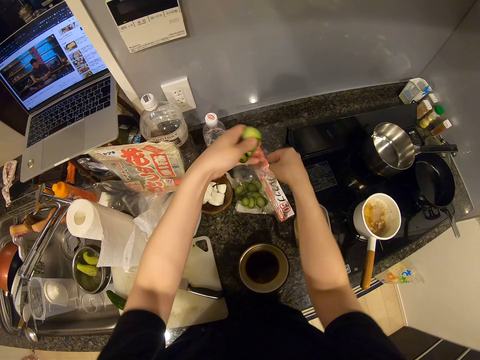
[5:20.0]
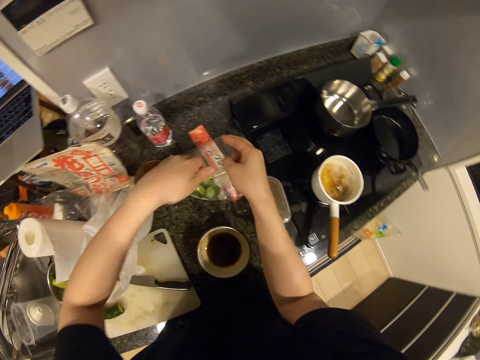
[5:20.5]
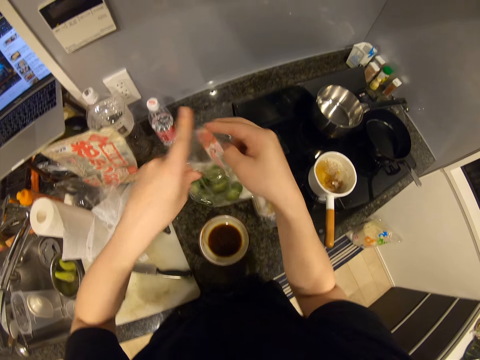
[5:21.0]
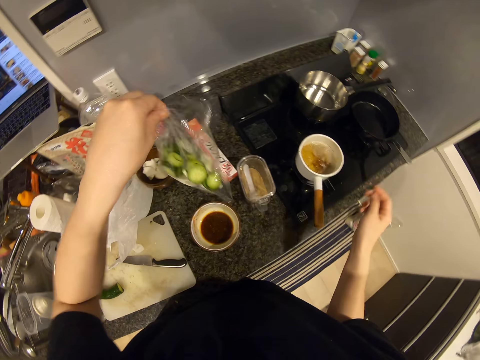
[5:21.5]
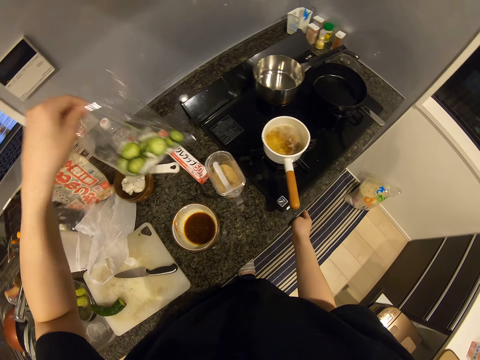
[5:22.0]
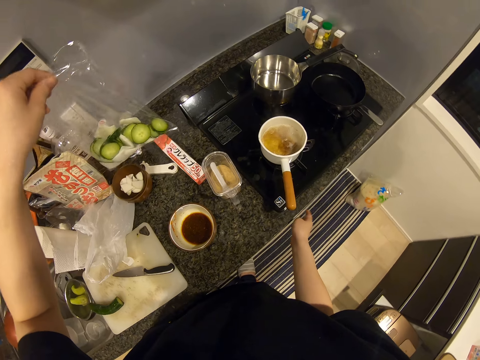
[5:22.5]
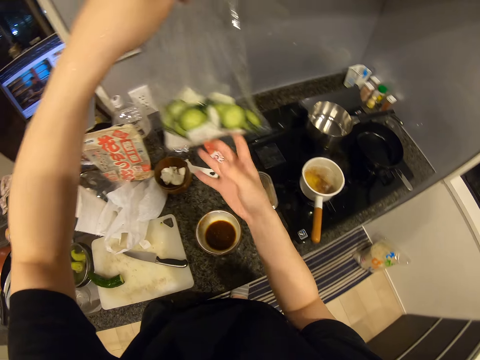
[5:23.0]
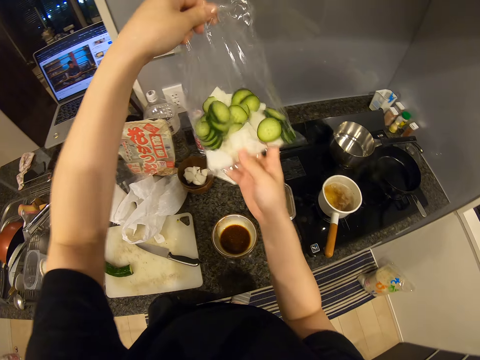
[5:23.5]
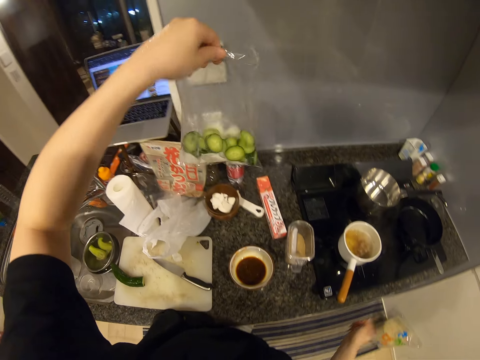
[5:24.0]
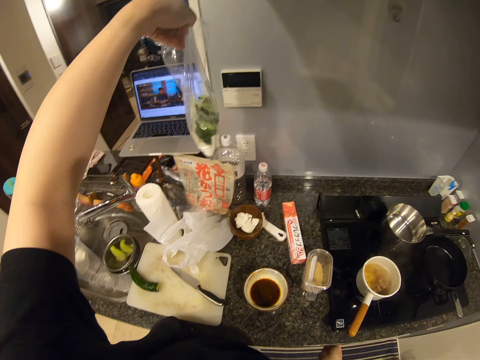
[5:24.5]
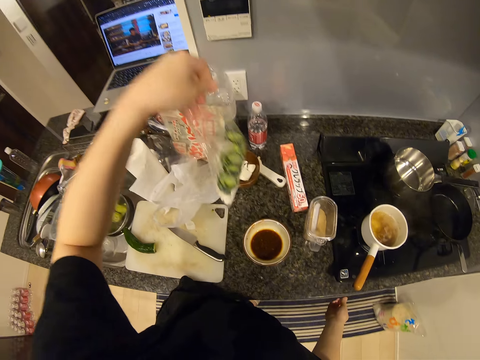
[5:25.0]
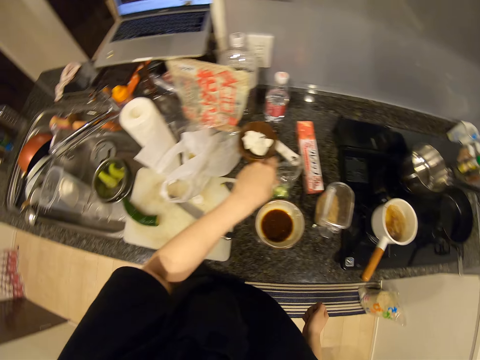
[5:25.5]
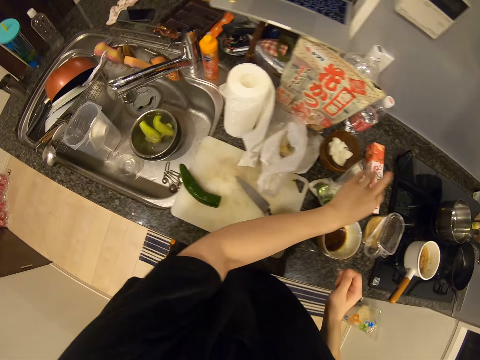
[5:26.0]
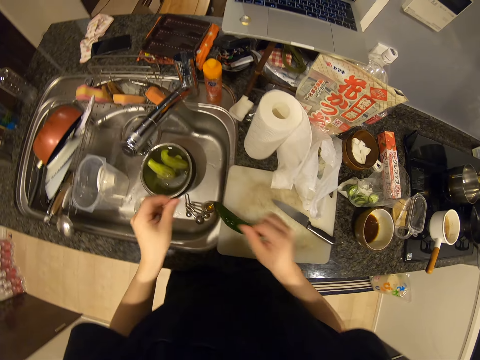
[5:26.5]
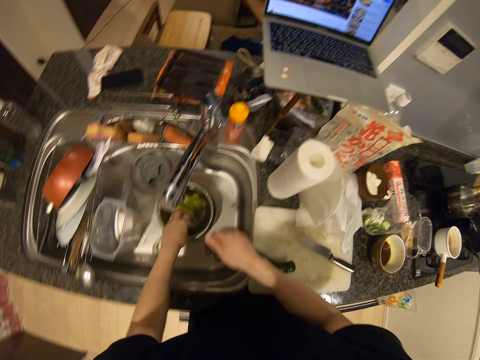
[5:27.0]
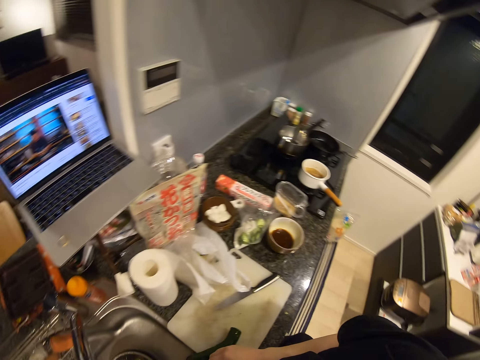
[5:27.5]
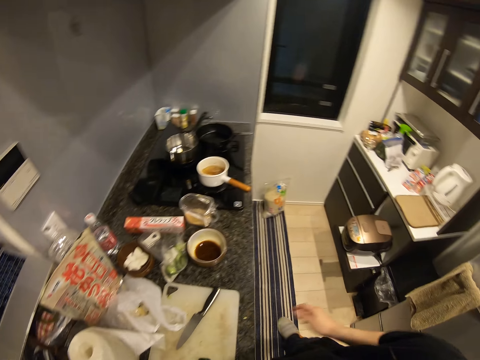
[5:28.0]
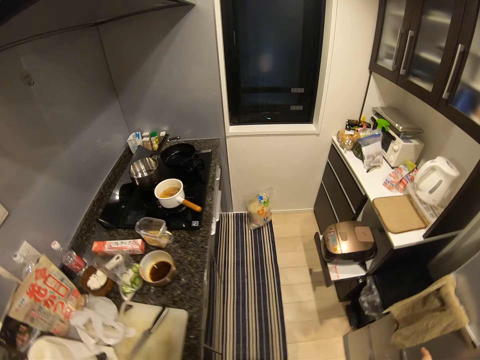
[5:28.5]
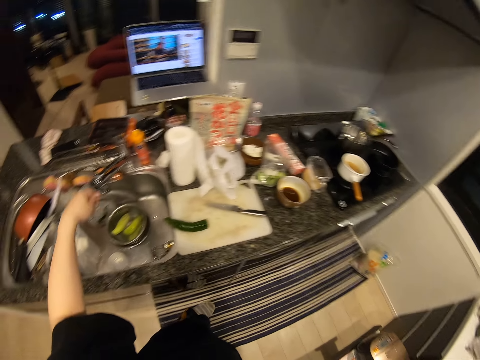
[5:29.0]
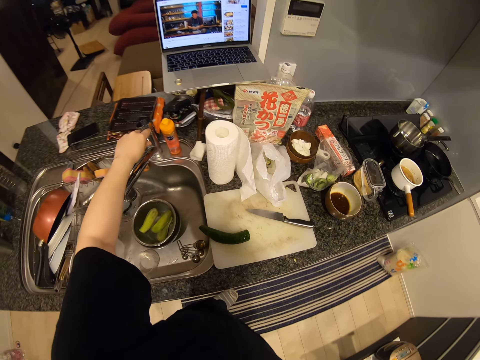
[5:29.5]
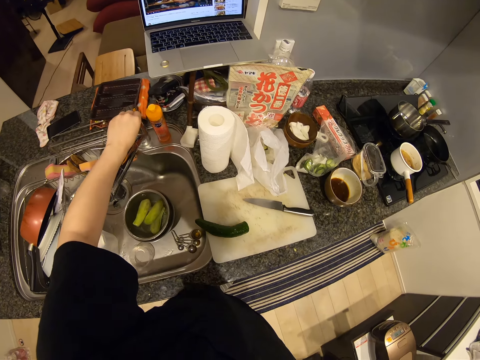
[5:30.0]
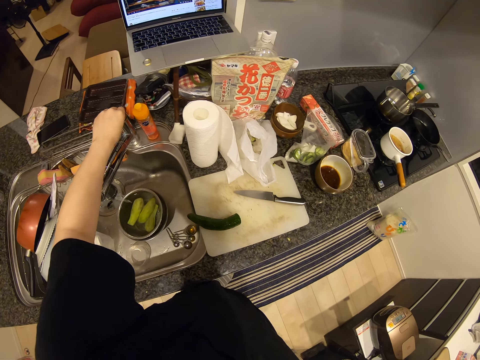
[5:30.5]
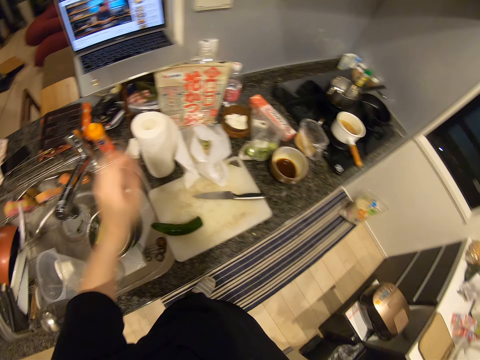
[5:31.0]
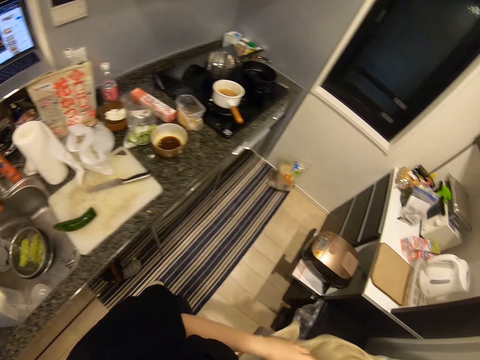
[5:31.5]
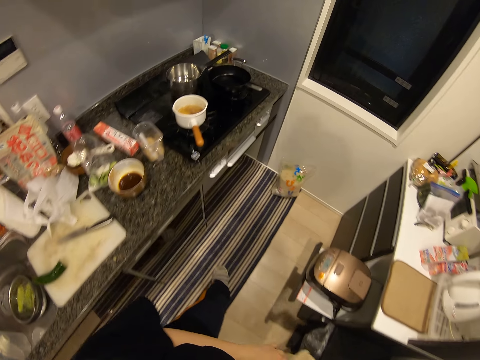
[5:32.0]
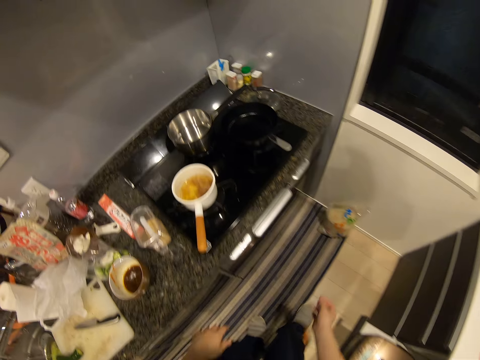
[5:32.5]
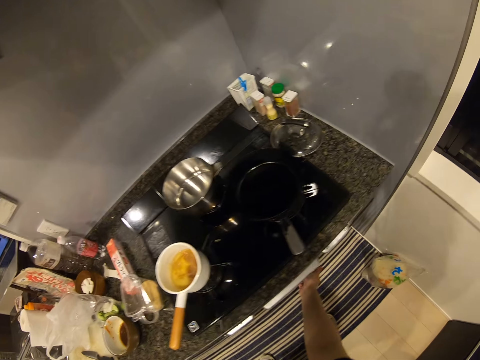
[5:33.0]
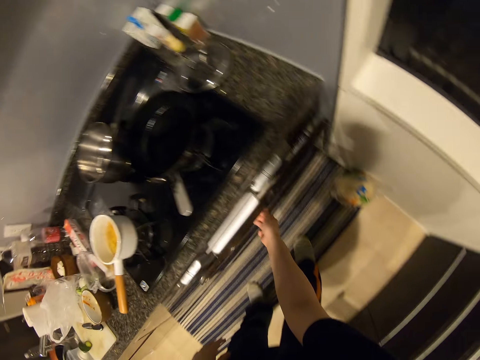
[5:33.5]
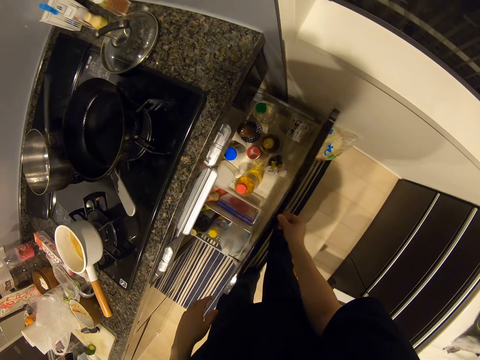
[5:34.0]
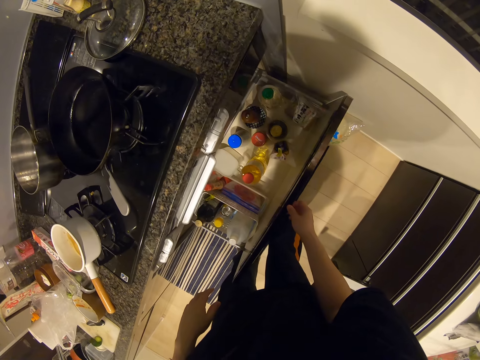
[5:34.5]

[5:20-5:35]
The camera wearer picks up the cellophane on the table. She puts the cucumber pieces in the packet. She presses a button on the cooker. She shakes the packet of cucumber. She touches the packet of cucumber. She drops the cellophane on the table. She puts her hand in a bowl. She shakes the hand. She touches the courgette in the dish. She turns on a water faucet. She dries the hand on the towel. She opens a drawer.

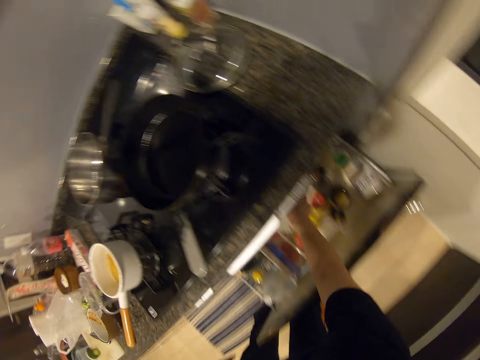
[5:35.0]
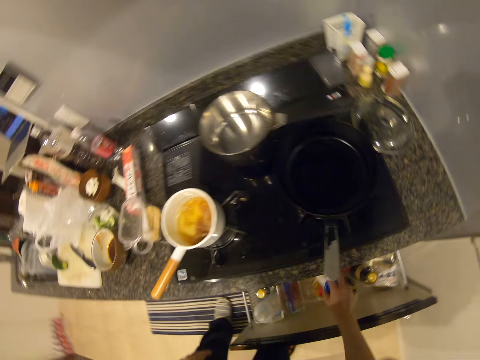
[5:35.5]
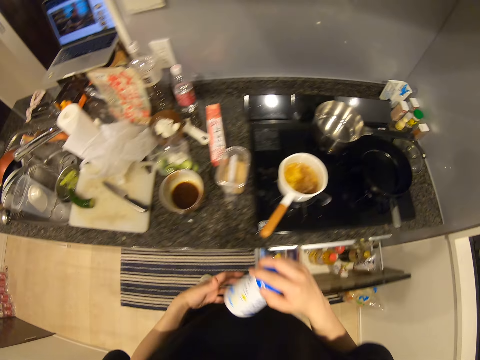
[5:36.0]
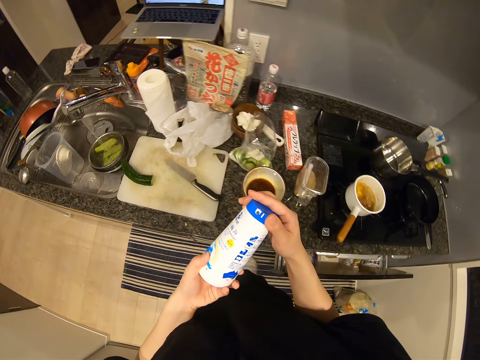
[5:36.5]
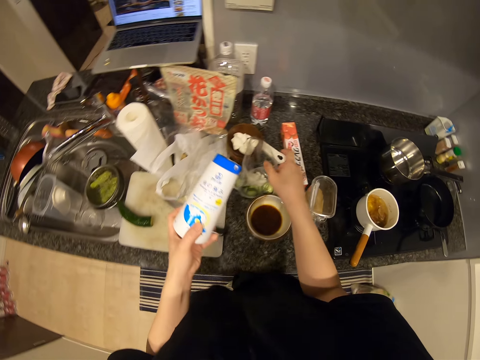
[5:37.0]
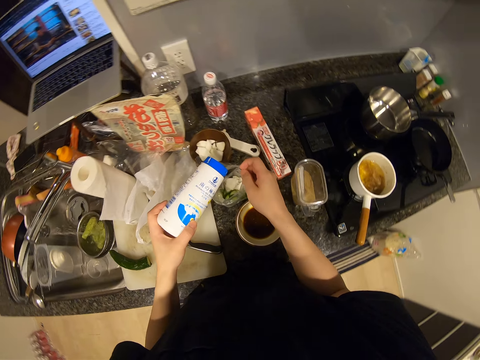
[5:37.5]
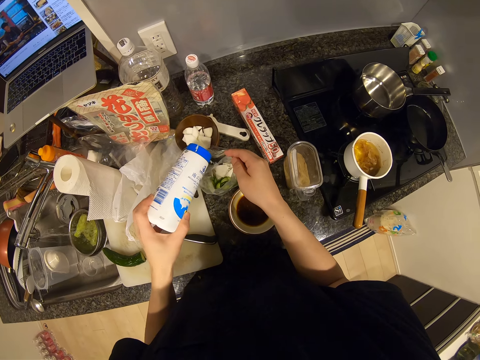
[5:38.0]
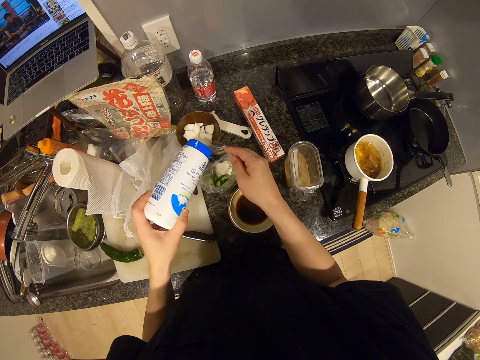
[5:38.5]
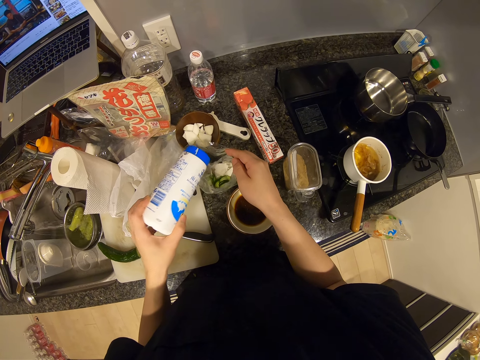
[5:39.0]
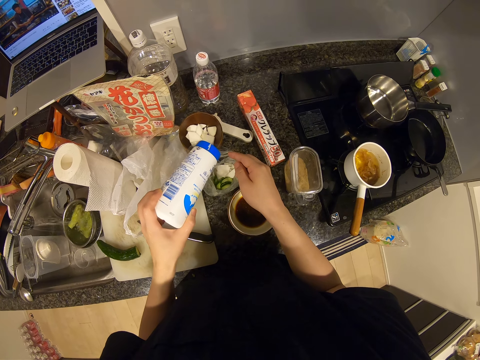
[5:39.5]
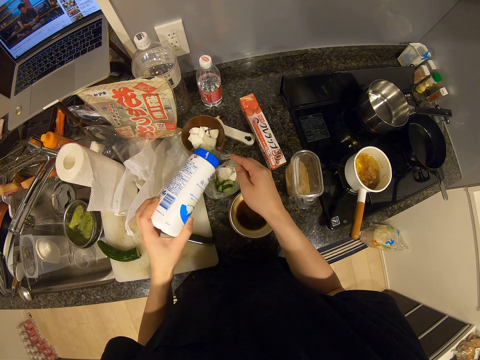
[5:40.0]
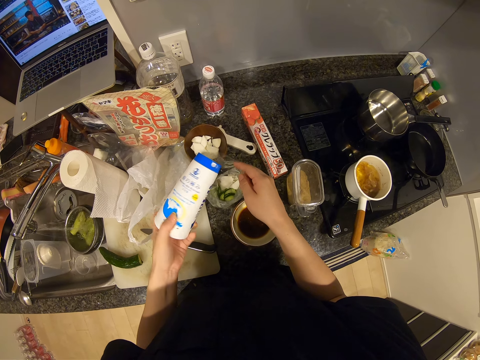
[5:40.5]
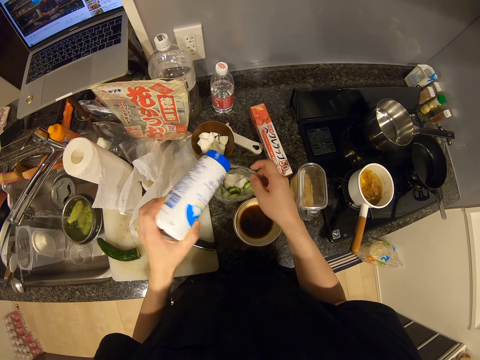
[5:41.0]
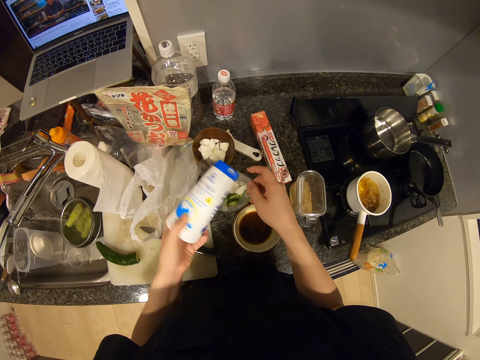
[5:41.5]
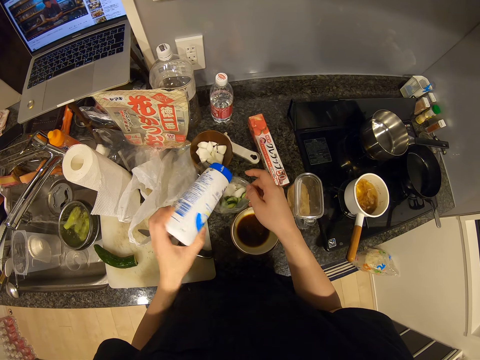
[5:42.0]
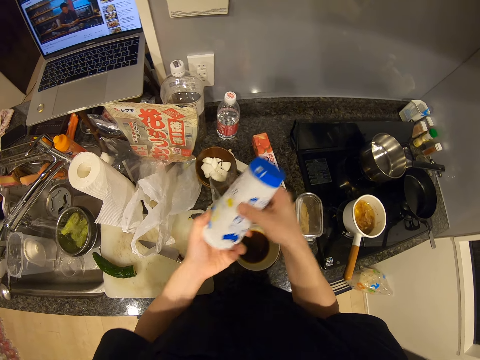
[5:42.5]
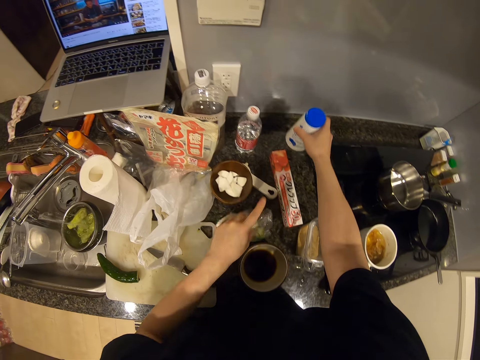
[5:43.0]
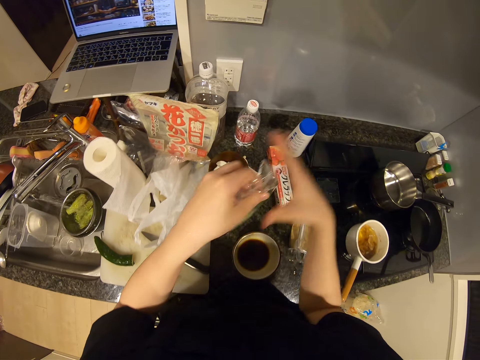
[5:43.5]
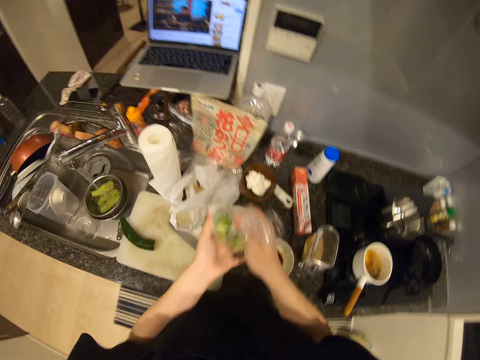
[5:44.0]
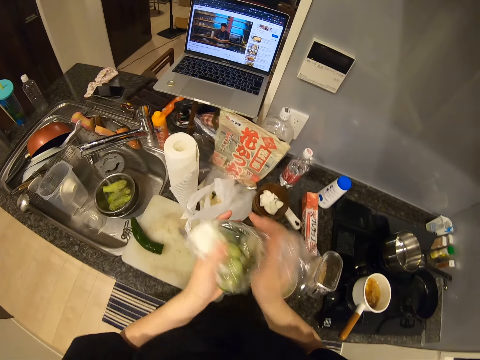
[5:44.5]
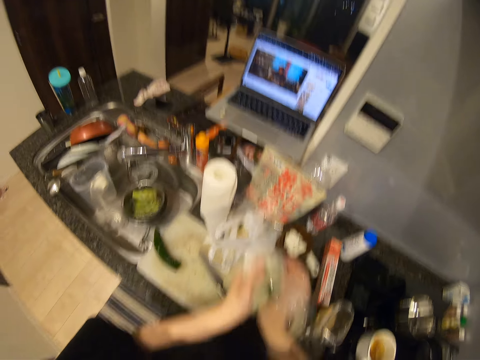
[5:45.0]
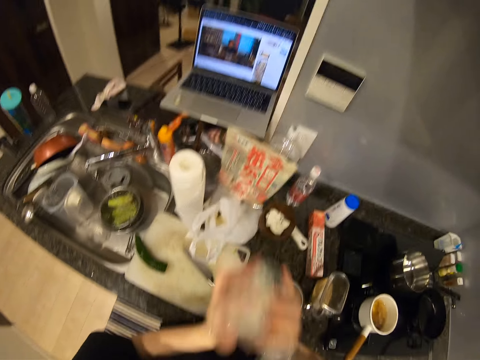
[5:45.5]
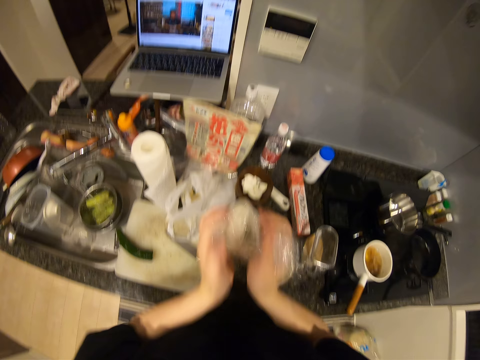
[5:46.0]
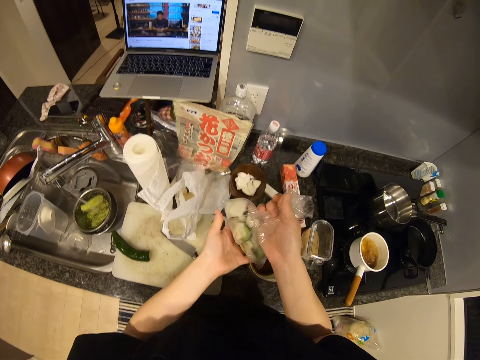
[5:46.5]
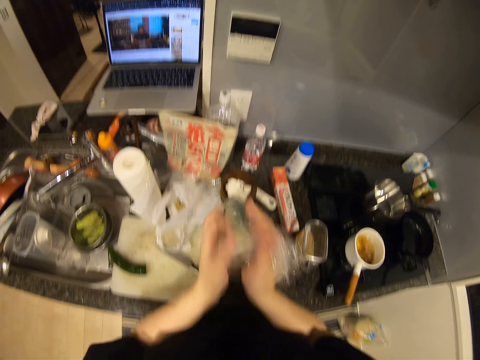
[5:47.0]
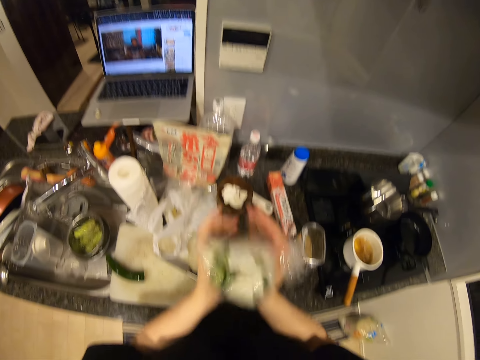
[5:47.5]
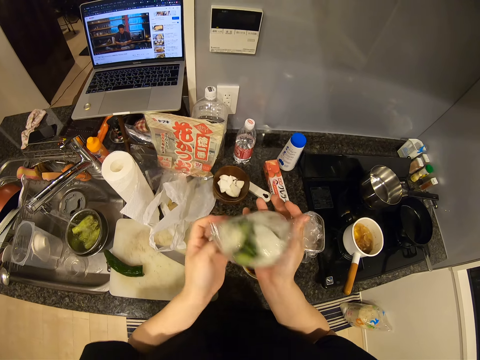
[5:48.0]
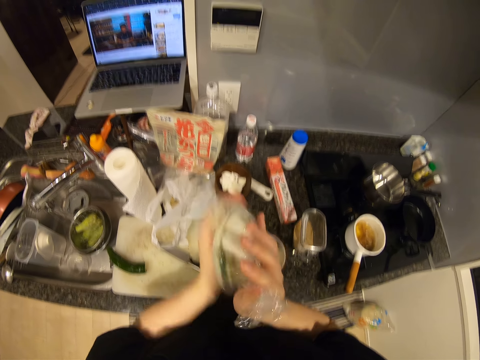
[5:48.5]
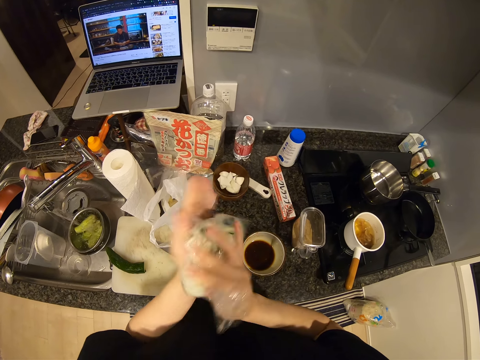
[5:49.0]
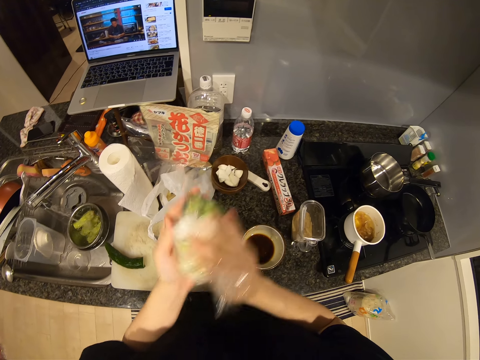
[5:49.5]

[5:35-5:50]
The camera wearer picks up a salt container. They add salt to the cucumber in the cellophane. They drop the salt container on the table. They pick up the cellophane and shake the cellophane.
